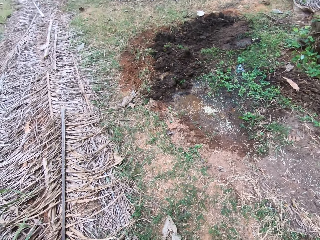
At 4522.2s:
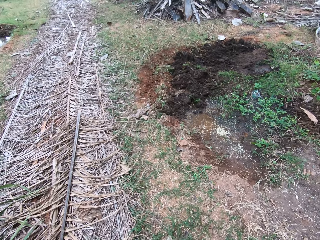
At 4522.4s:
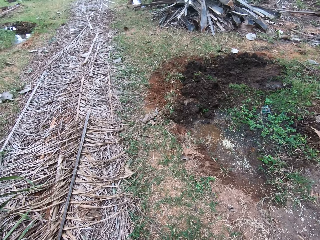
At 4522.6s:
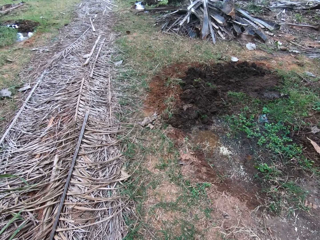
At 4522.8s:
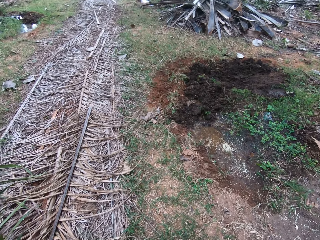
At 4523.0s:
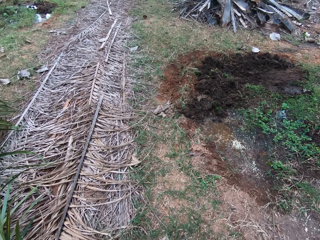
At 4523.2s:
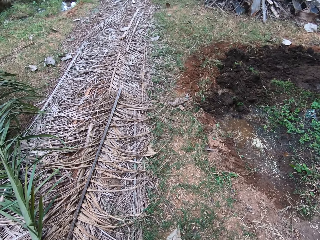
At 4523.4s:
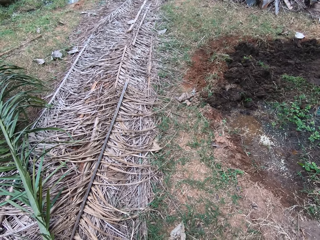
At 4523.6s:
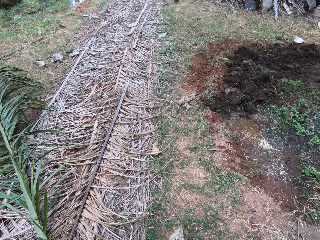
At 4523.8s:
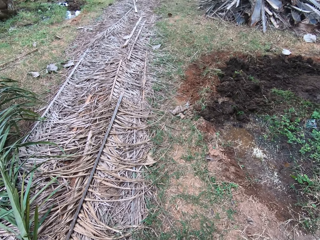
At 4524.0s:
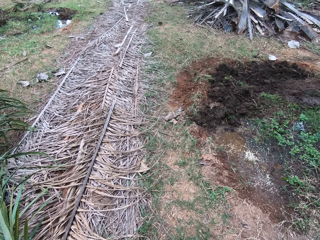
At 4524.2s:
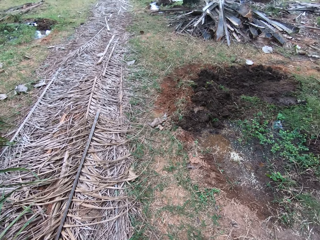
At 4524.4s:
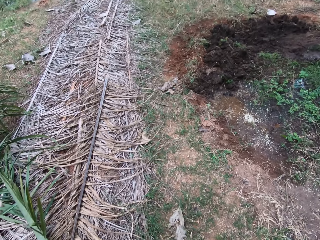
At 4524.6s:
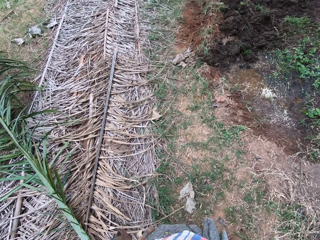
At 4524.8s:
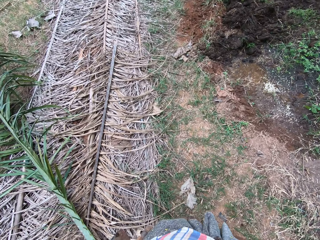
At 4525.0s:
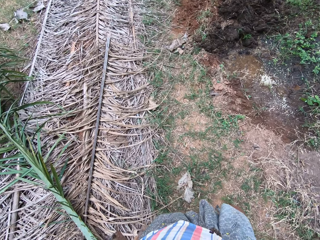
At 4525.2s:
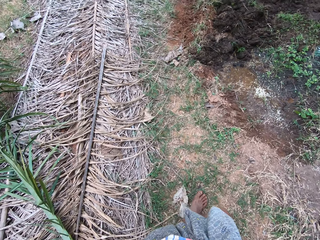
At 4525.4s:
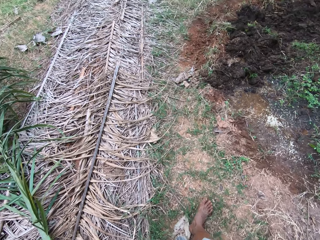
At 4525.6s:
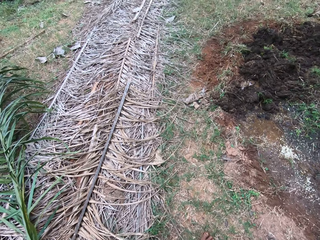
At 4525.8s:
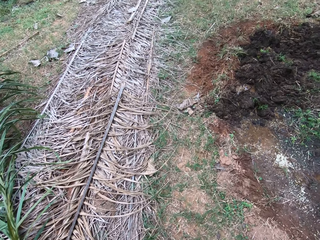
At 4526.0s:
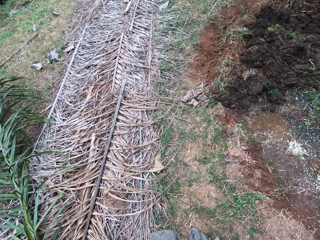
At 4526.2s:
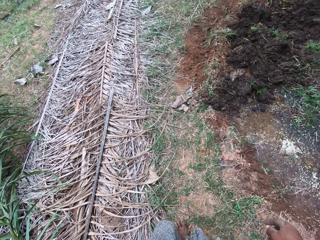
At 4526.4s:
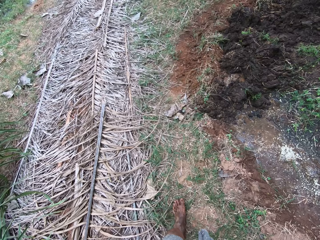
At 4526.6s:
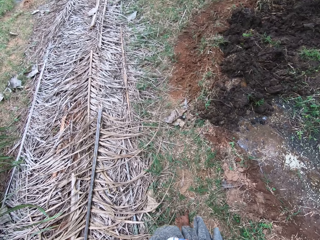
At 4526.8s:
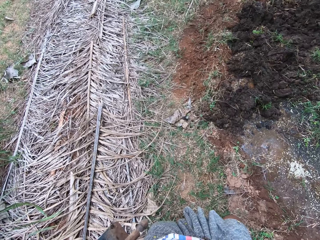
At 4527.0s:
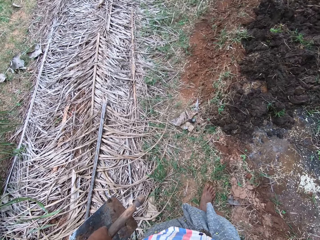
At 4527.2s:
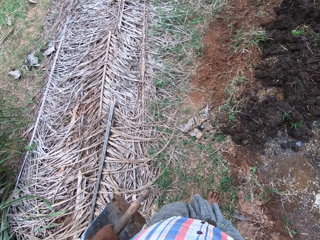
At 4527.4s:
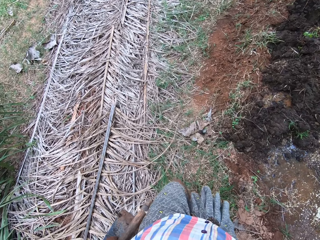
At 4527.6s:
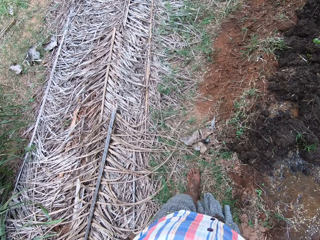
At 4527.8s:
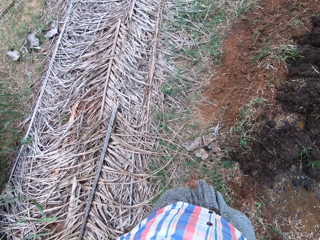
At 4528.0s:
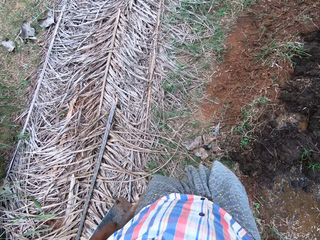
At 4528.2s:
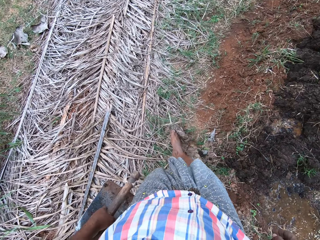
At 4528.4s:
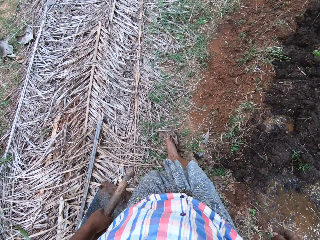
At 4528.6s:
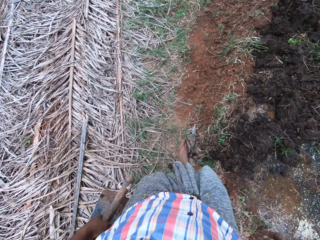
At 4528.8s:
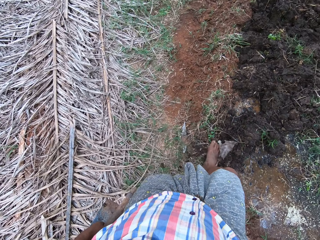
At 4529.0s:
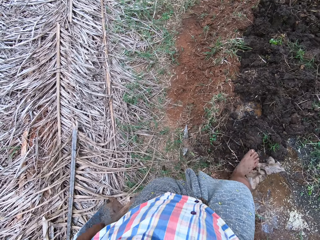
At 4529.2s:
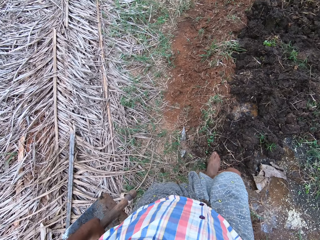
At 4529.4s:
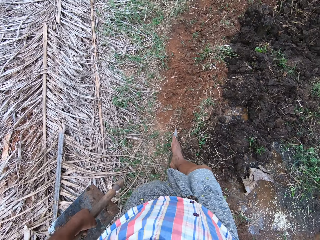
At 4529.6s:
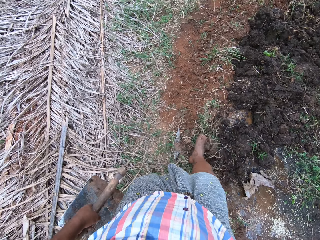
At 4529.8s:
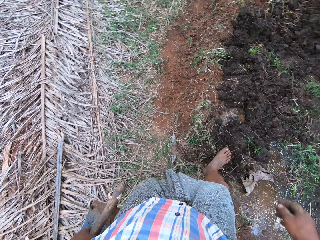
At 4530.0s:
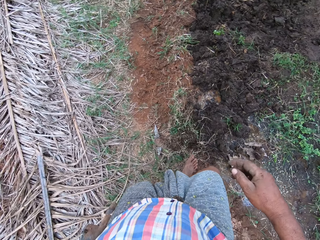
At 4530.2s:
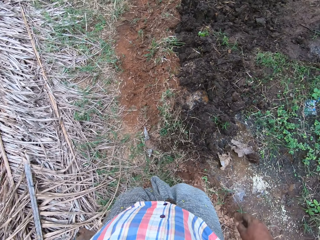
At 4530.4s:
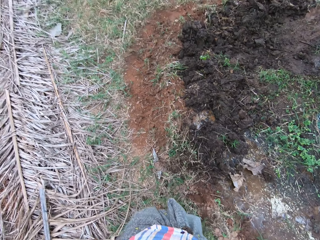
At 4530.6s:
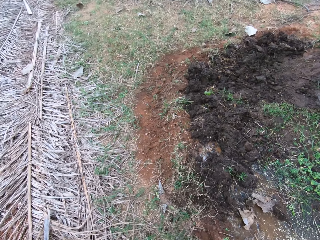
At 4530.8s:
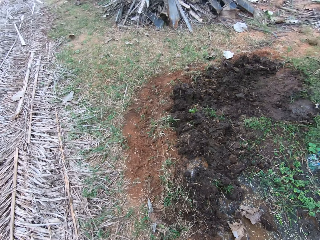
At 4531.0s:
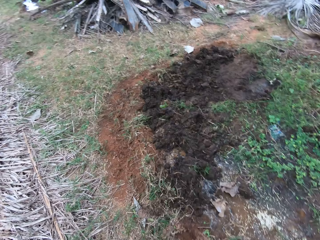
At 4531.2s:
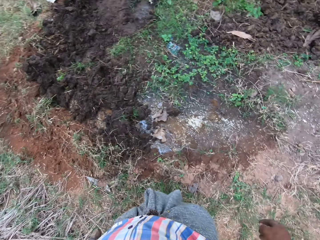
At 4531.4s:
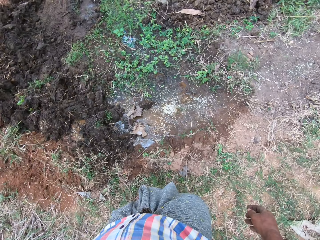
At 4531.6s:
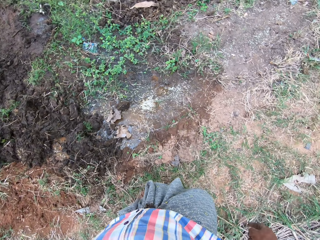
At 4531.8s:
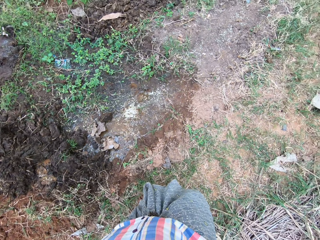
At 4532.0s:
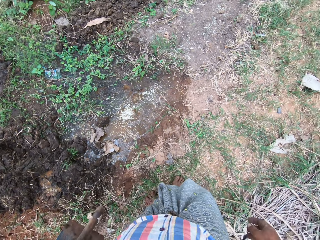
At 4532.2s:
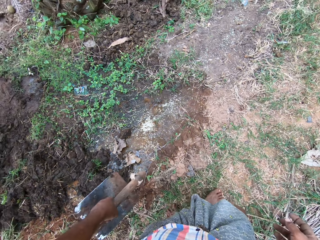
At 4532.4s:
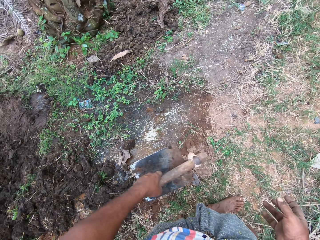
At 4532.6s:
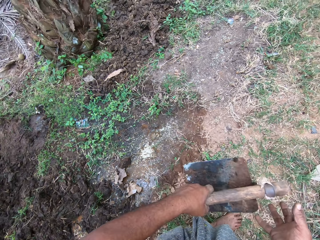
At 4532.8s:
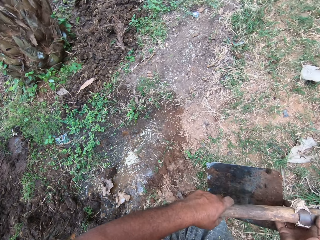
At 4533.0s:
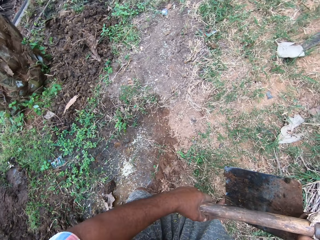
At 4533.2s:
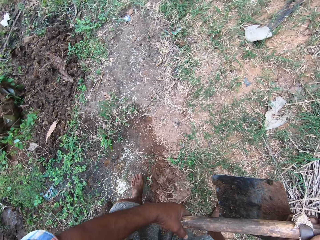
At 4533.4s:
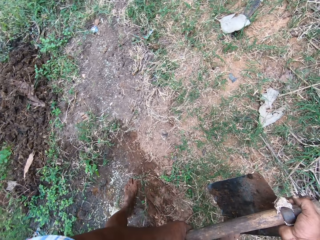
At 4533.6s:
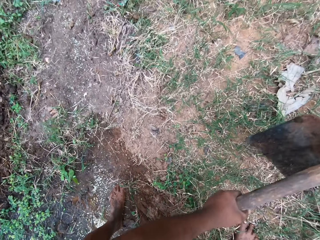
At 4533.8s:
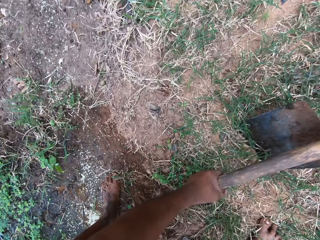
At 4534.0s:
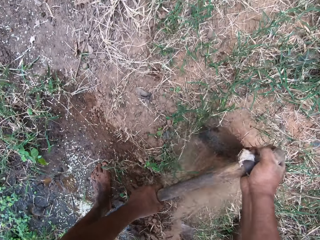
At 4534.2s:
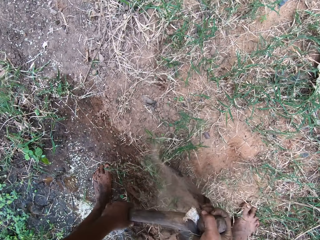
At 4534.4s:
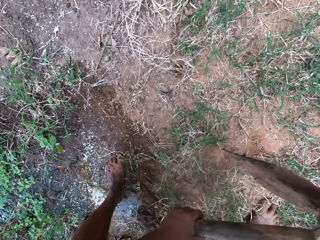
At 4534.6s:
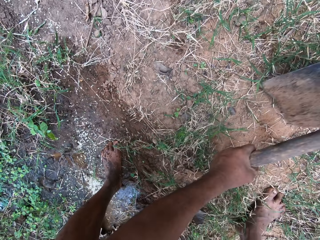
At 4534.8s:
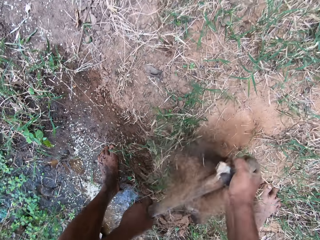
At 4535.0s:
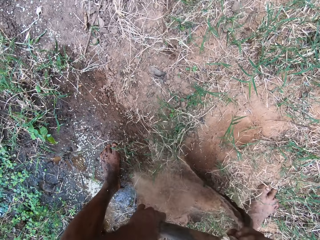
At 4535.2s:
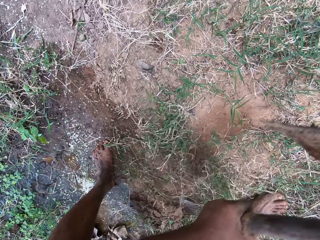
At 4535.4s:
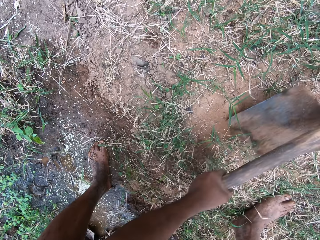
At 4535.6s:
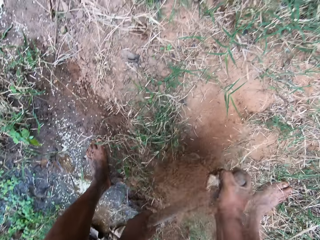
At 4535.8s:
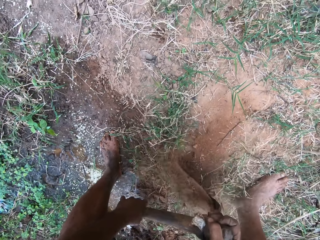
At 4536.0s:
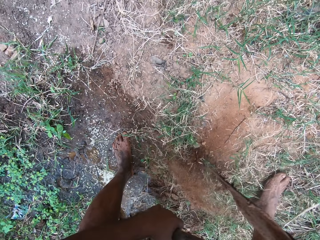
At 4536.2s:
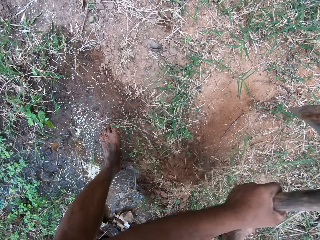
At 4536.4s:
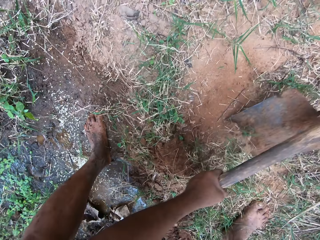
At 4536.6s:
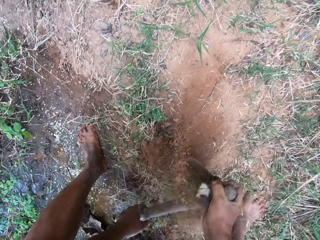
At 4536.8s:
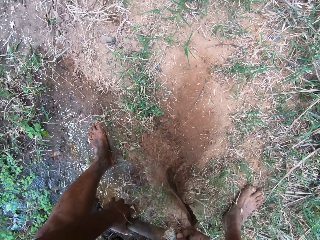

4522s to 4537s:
The camera wearer walks in the farm. They kick a dried leaf on the ground. They kick a solidified soil. They push the soil with the leg. They look around. They hoe the ground with the hoe.

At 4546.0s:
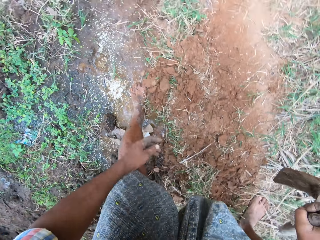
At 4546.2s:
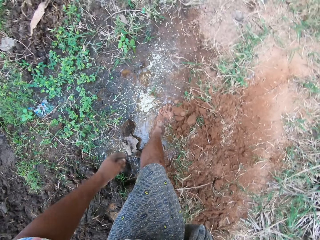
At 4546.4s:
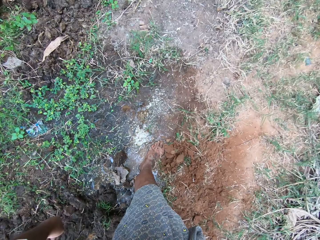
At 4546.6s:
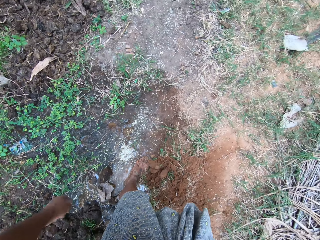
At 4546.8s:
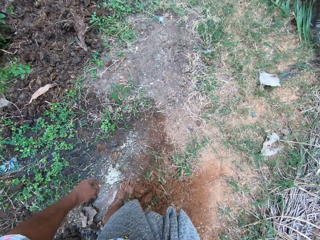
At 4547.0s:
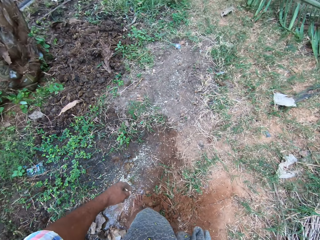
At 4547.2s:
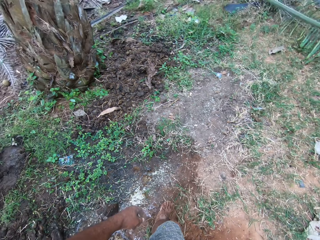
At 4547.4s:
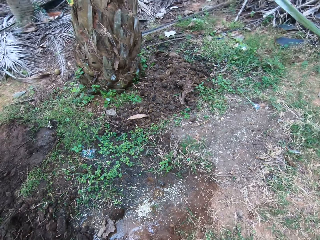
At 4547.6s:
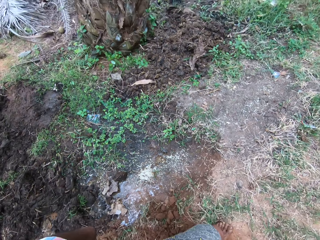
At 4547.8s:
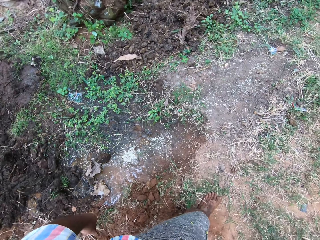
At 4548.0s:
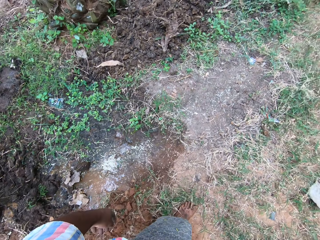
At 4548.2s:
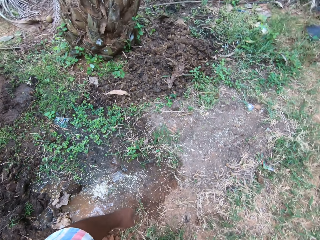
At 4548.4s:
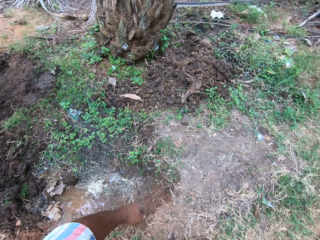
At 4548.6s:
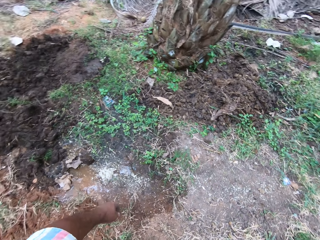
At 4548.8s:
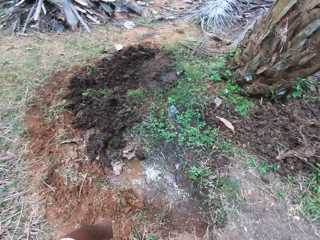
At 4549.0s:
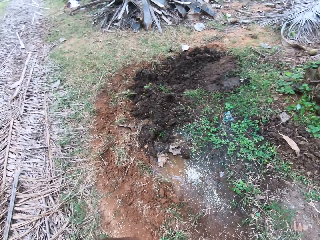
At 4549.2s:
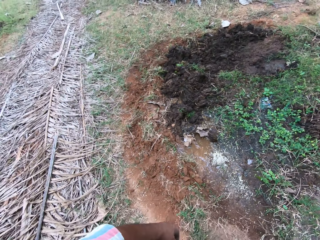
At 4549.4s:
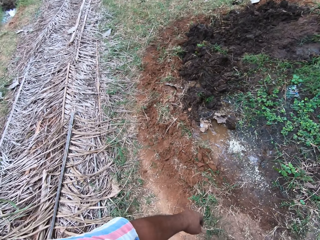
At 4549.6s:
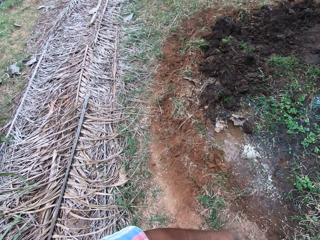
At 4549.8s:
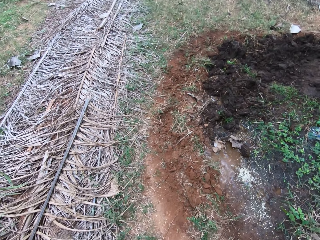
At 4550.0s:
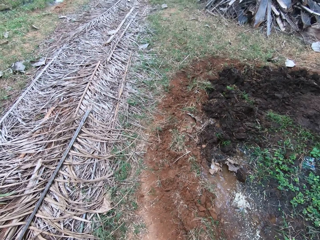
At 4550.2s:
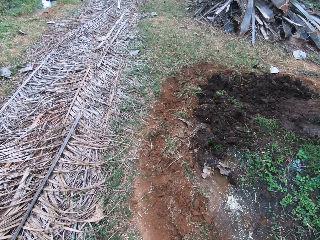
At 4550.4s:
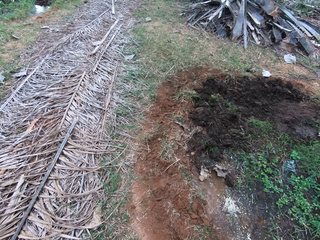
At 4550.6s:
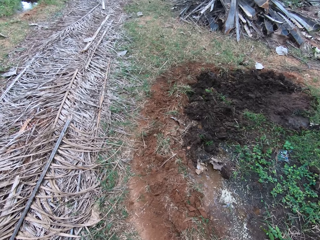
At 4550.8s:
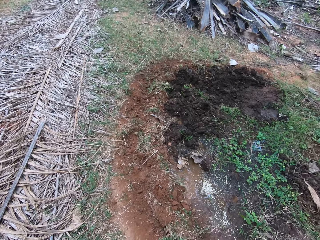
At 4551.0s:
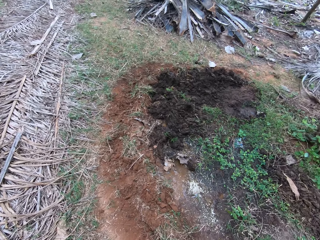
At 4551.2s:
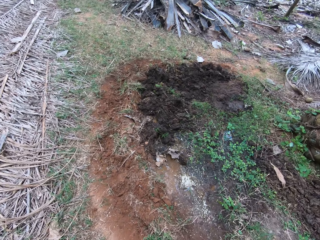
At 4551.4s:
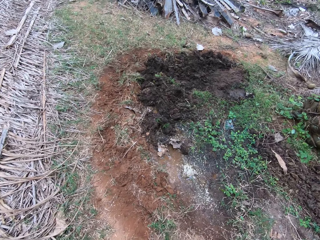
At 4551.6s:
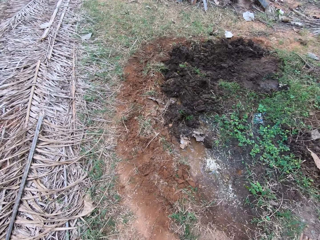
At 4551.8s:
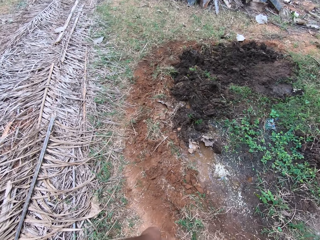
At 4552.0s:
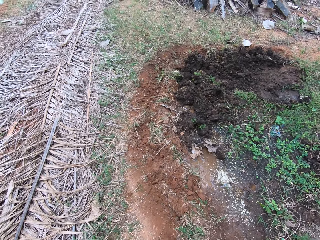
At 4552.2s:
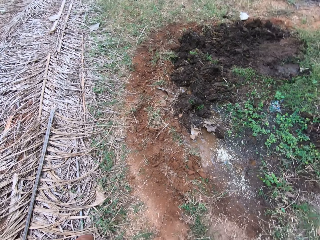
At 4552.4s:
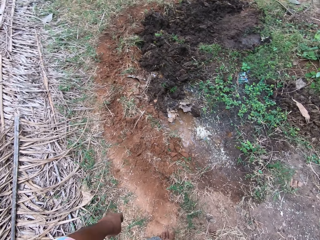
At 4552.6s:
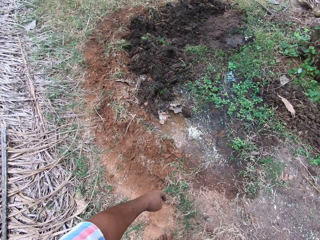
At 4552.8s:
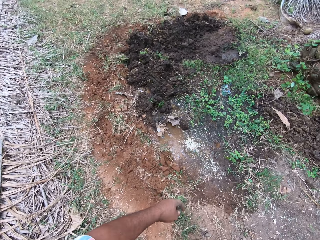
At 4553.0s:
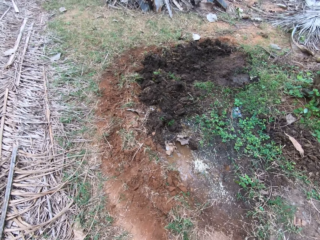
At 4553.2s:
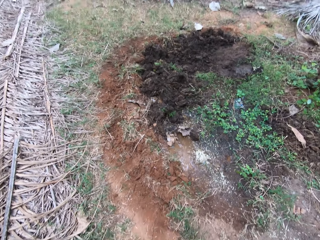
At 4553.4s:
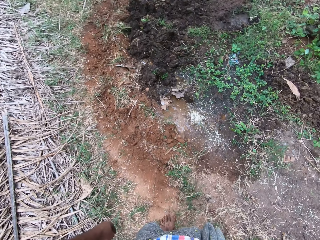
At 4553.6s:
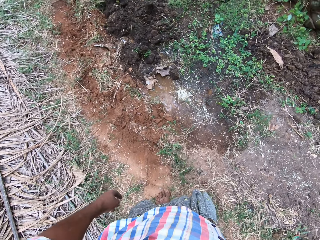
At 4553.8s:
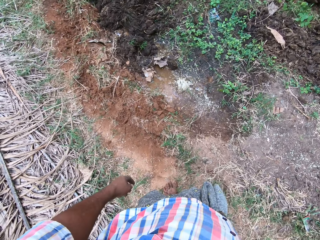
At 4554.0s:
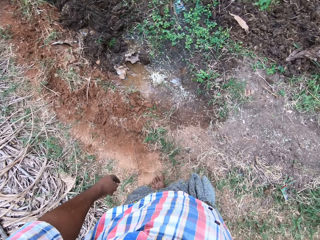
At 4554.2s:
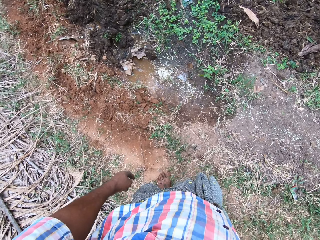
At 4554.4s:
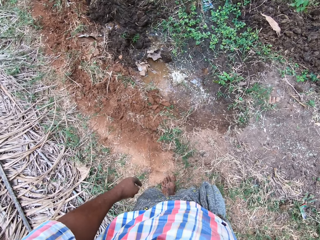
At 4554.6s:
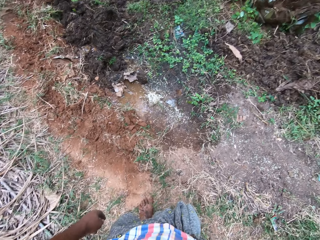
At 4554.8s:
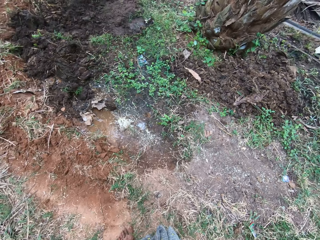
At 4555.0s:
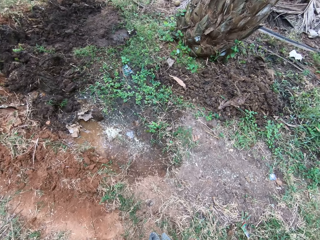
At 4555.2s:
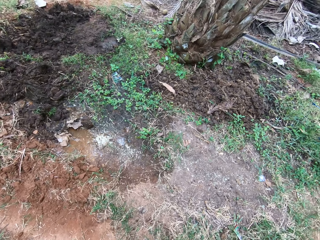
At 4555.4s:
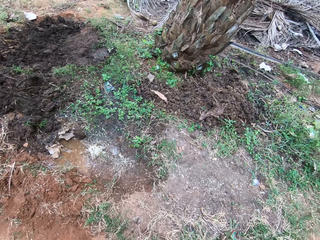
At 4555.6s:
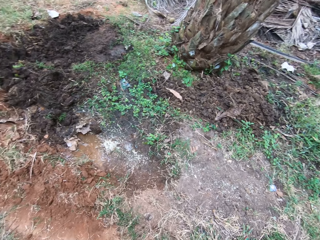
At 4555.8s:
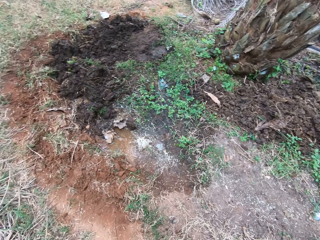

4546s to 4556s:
The camera wearer stands near water. They walk in the farm. They look around. They stand at a point.
